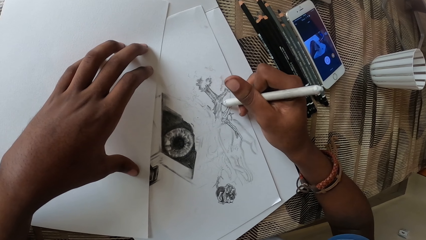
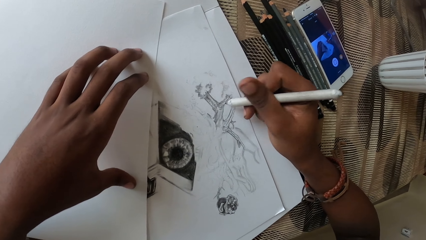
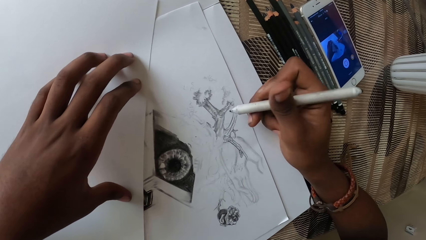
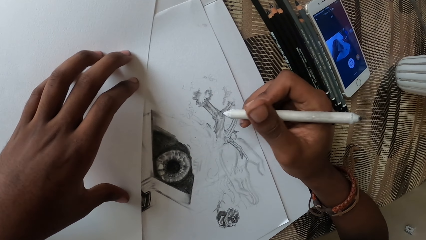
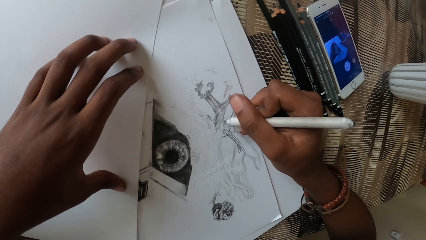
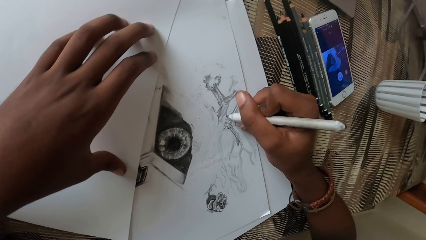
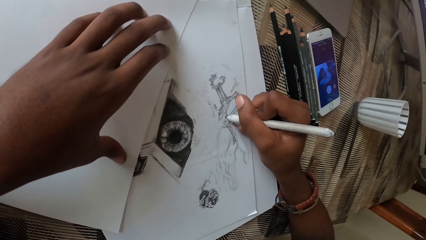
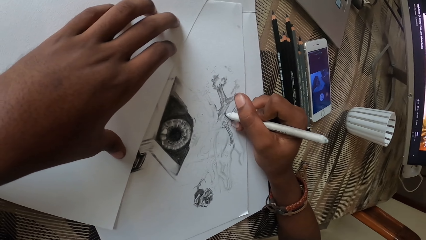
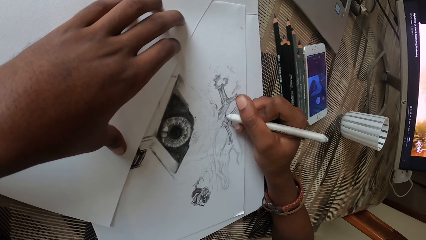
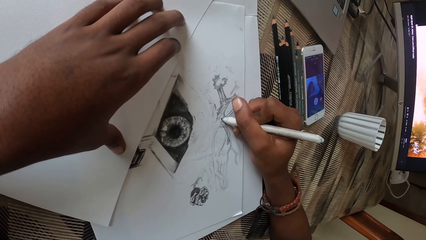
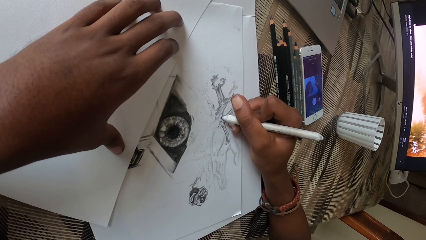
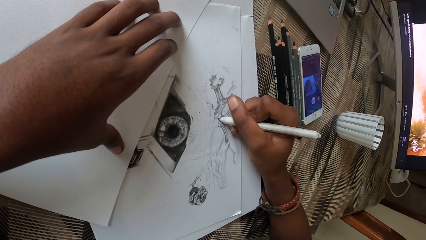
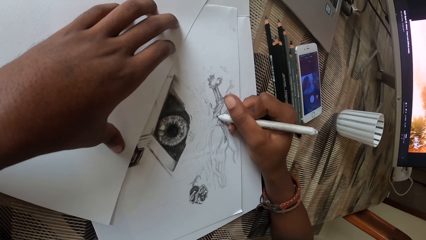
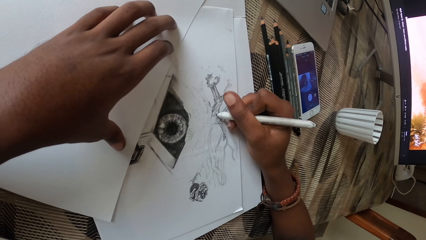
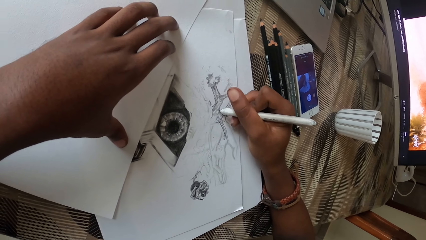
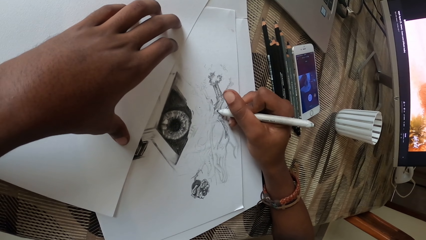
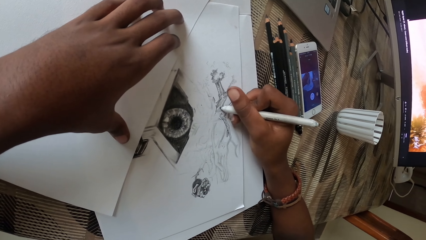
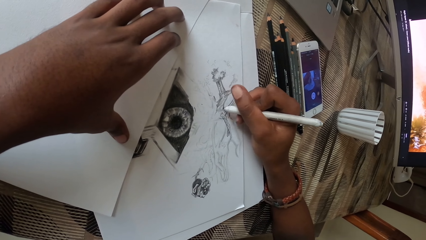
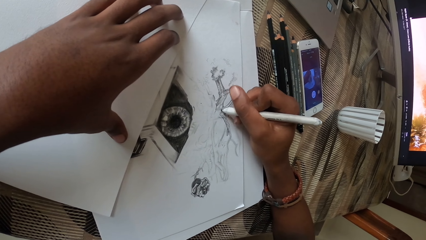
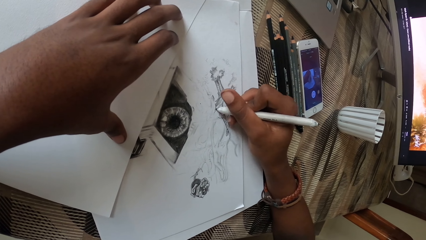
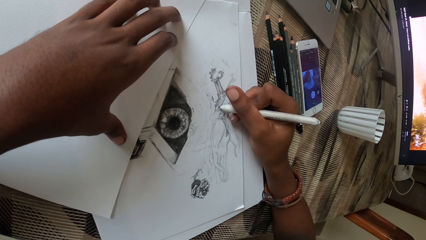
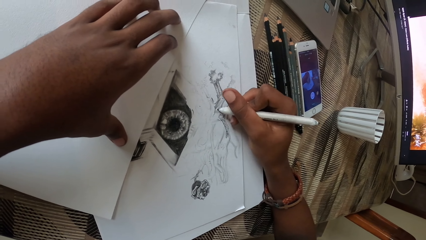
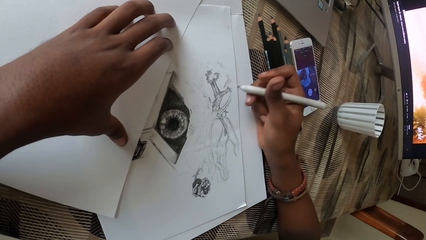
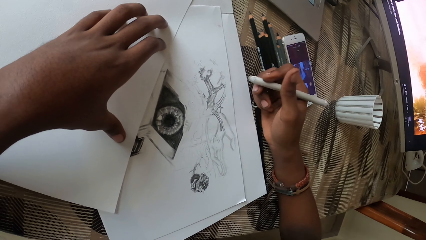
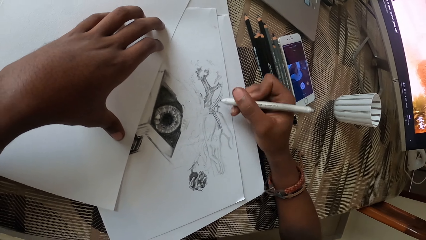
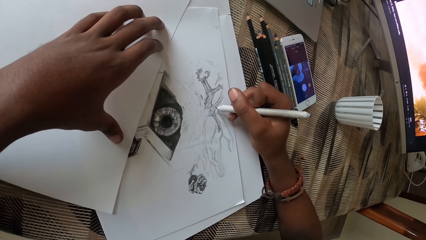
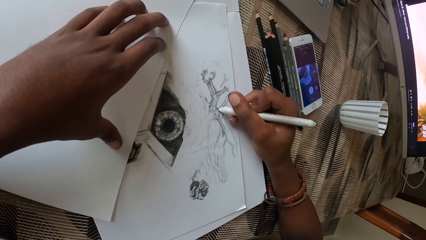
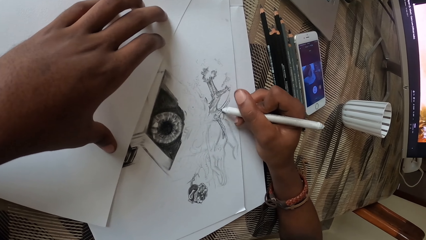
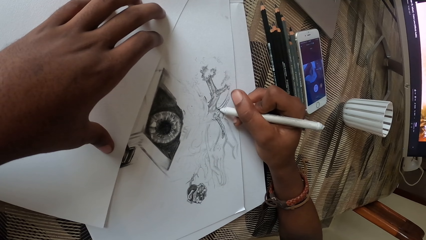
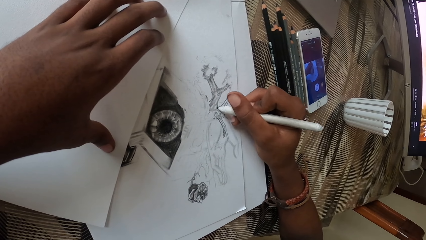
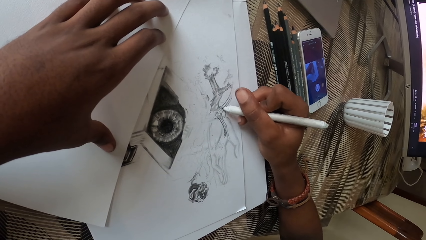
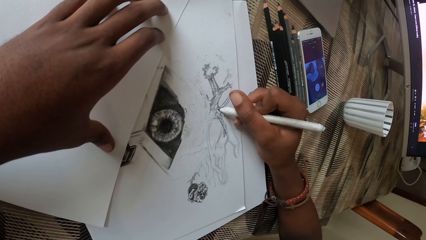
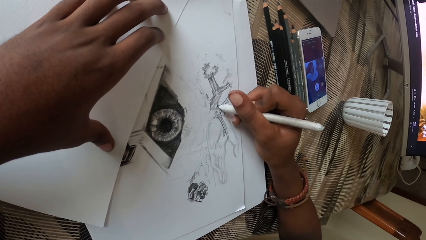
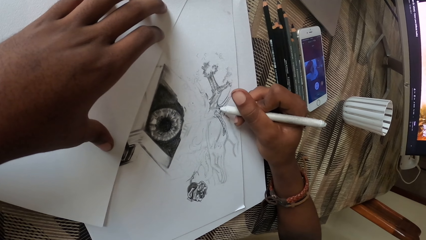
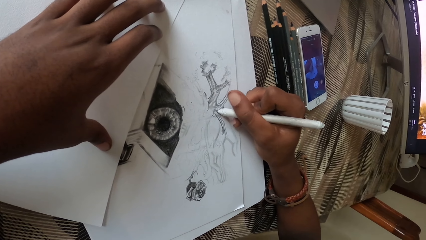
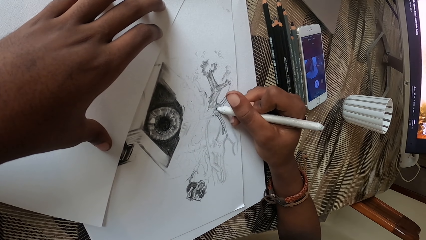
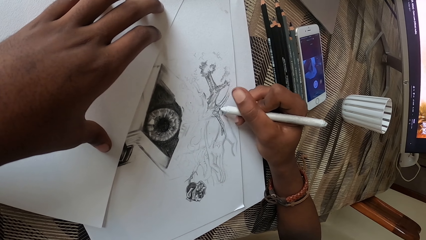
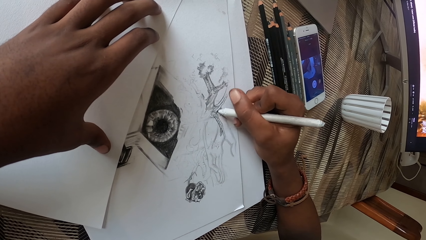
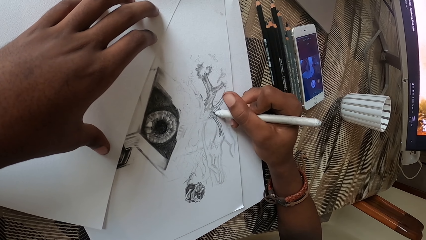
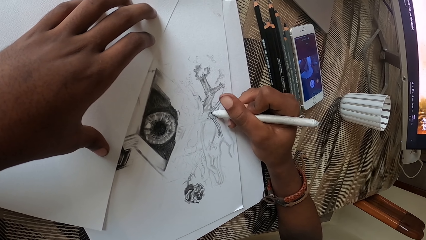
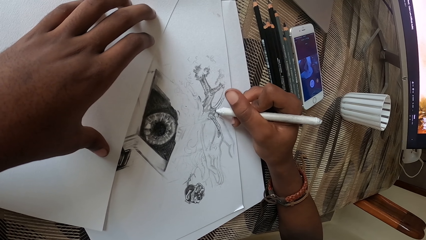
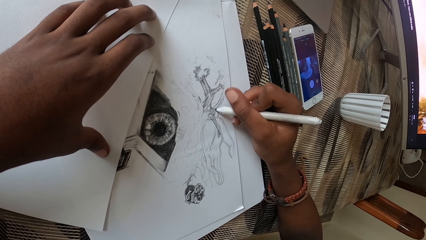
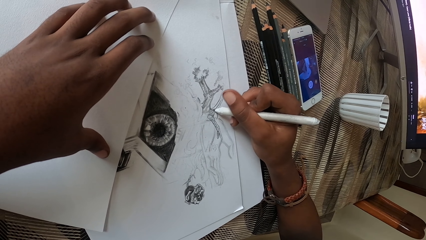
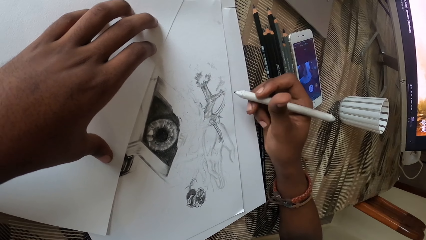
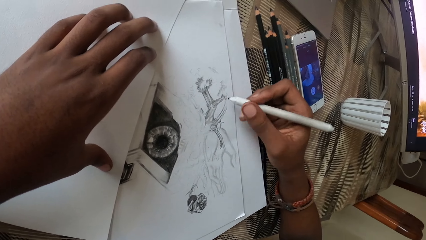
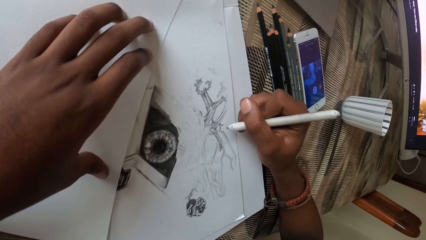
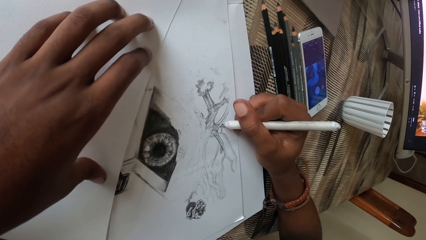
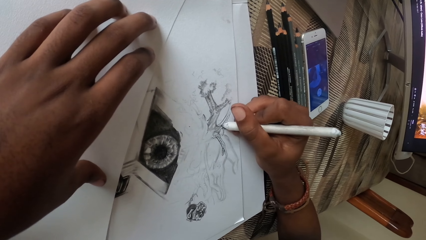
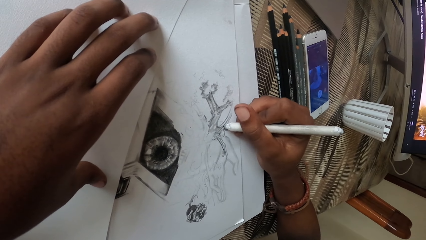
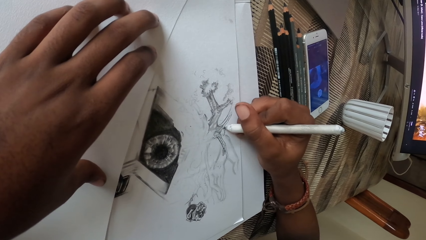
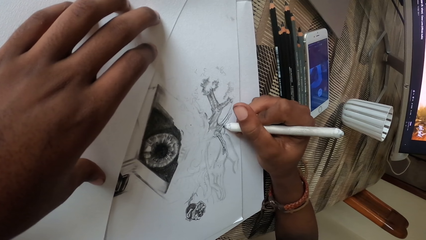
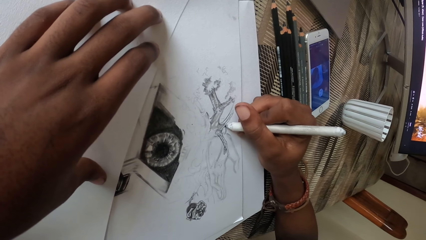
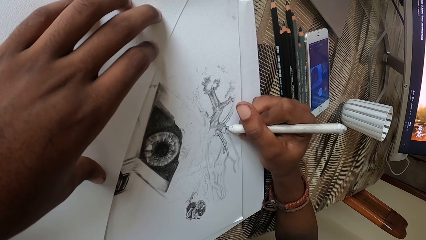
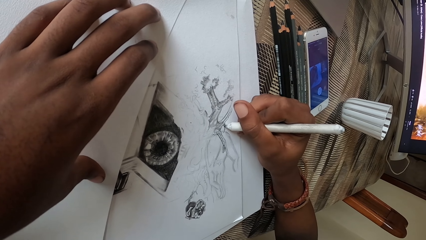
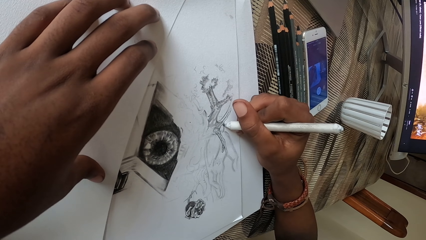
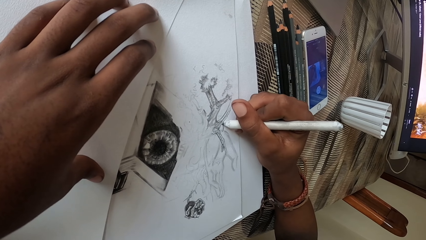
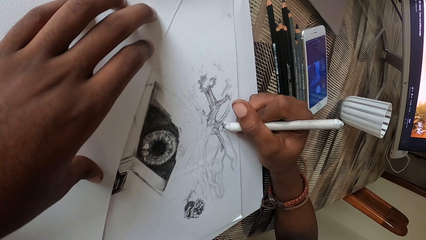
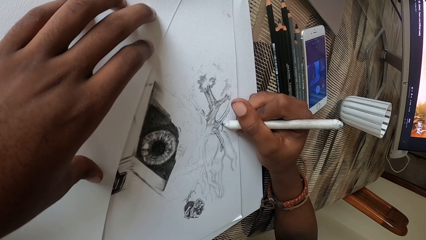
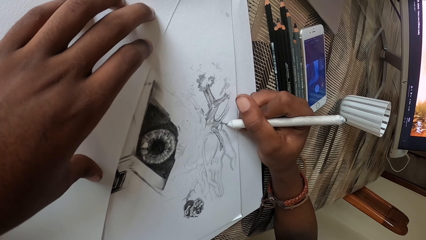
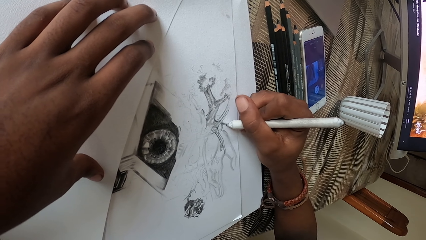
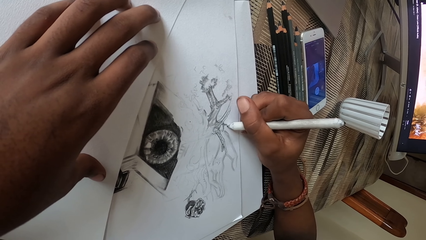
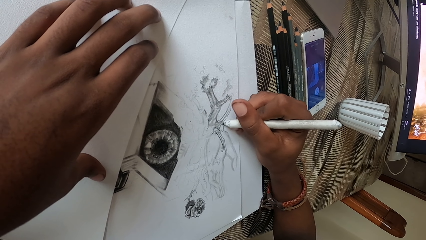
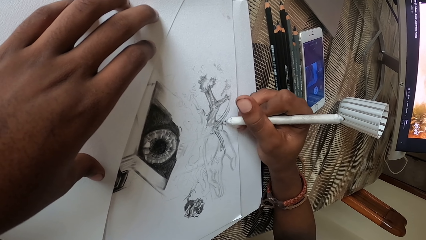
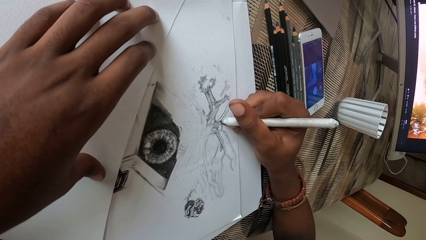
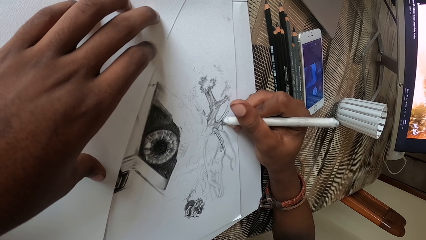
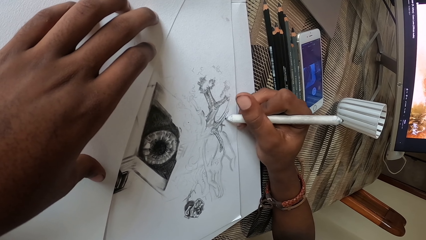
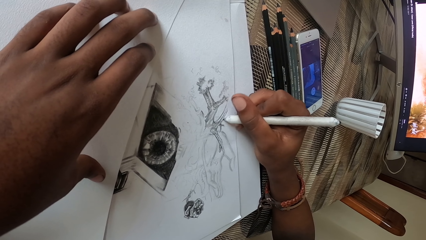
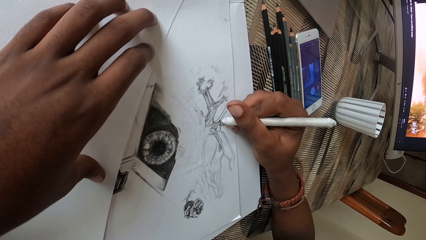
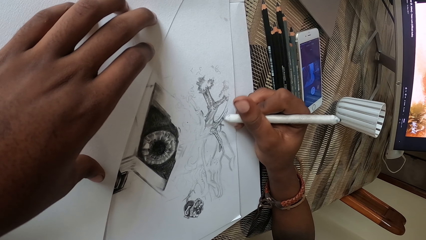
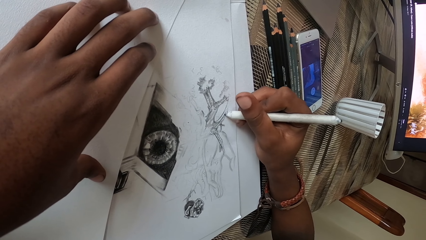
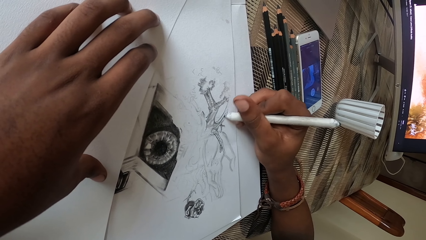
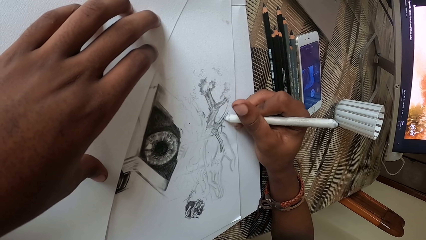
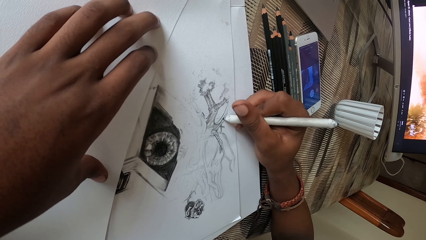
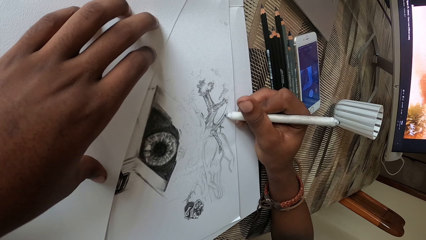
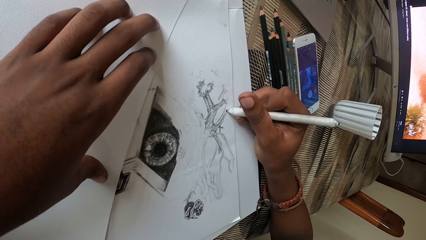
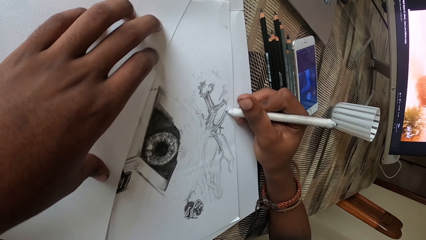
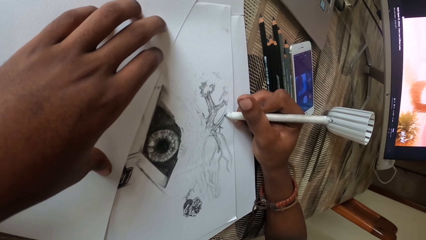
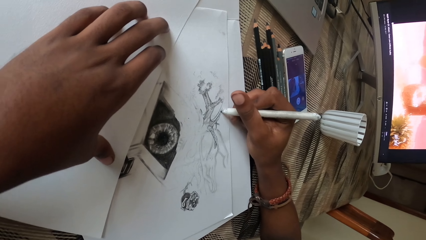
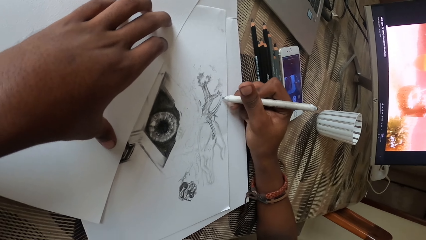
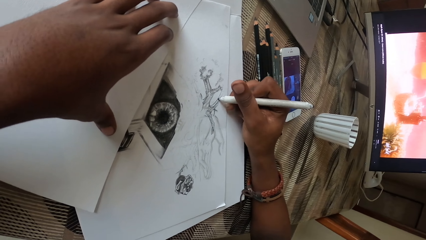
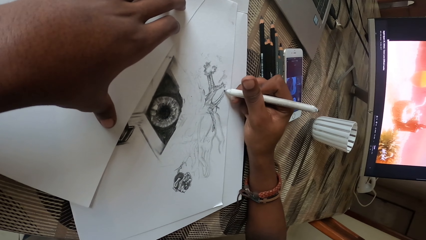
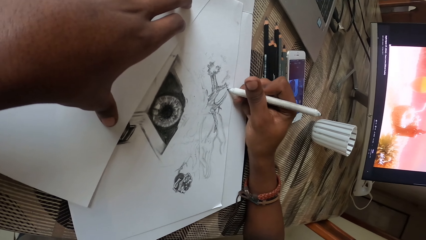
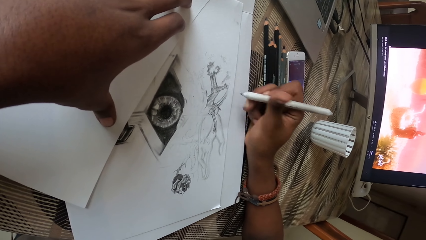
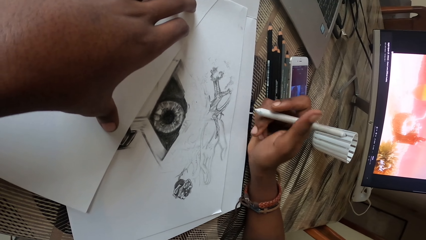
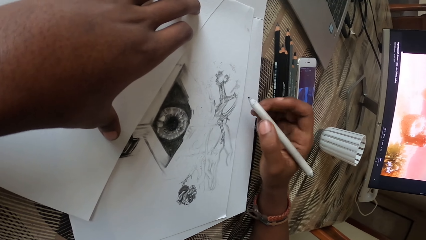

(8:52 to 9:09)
The camera wearer moves the marker pen. They color the drawing with the marker pen. They move the marker pen. They color the drawing with the marker pen.
